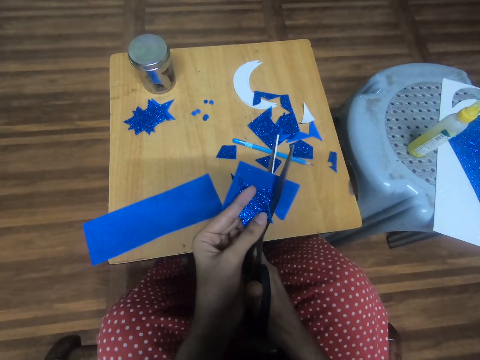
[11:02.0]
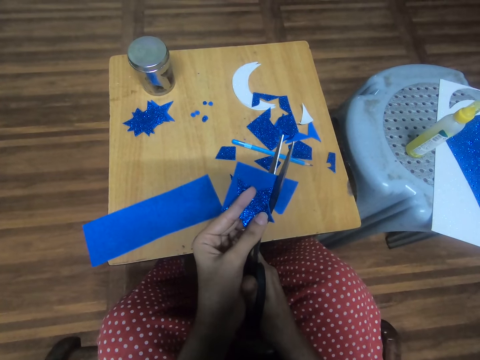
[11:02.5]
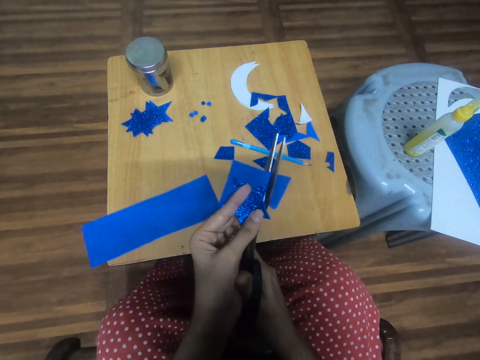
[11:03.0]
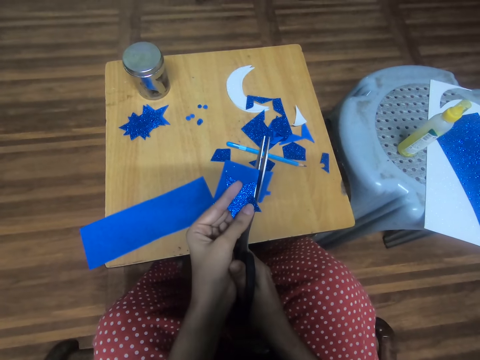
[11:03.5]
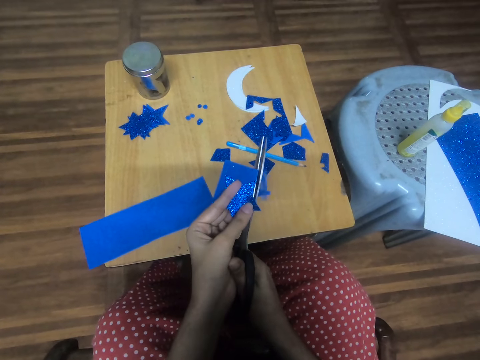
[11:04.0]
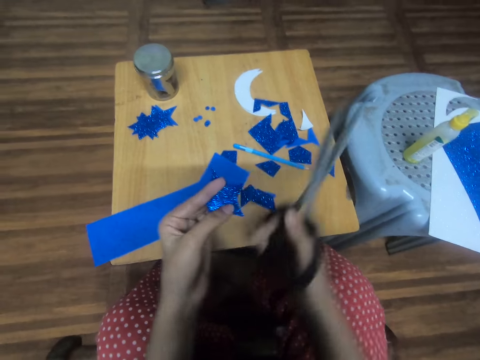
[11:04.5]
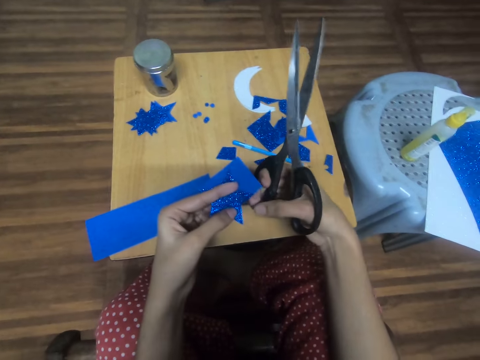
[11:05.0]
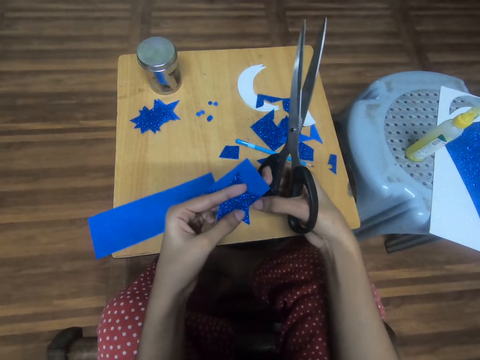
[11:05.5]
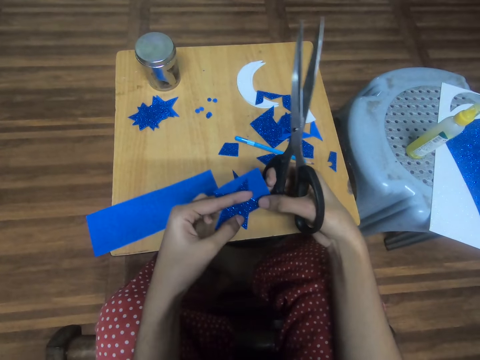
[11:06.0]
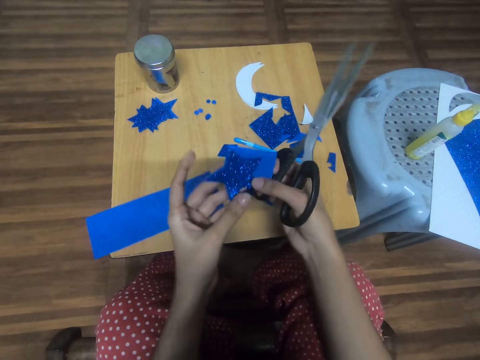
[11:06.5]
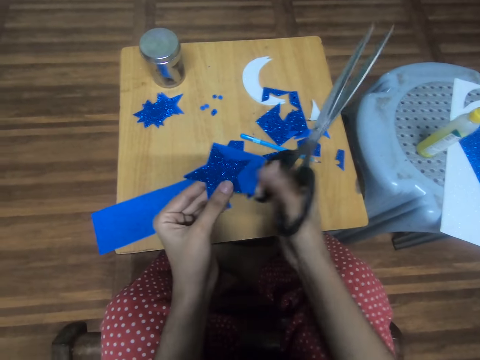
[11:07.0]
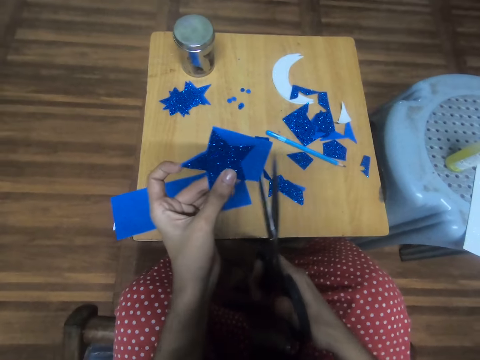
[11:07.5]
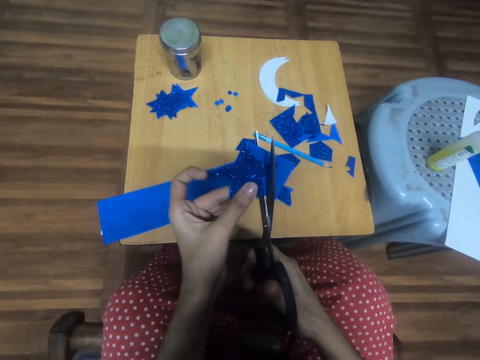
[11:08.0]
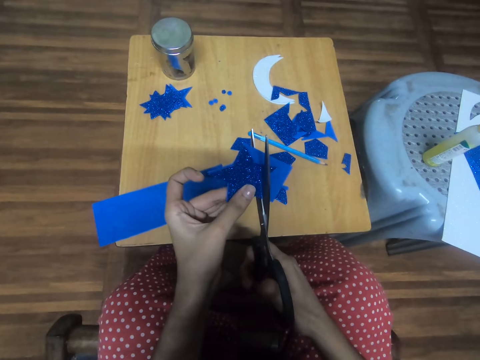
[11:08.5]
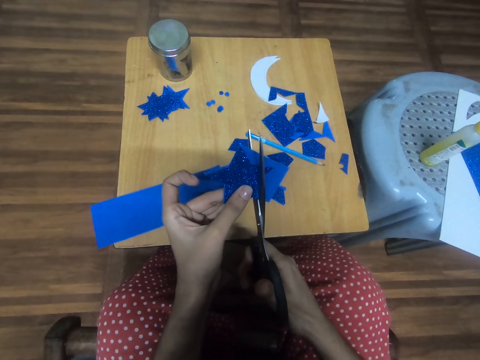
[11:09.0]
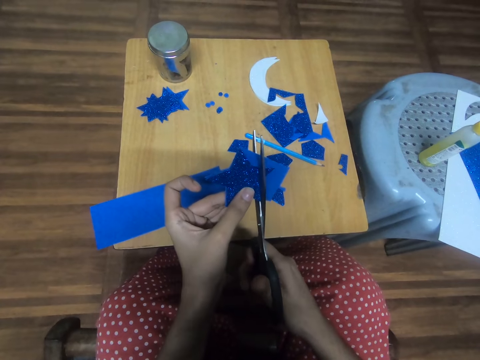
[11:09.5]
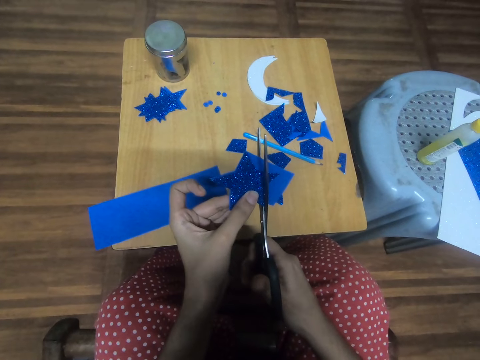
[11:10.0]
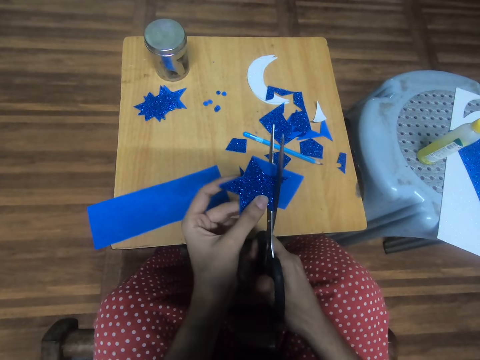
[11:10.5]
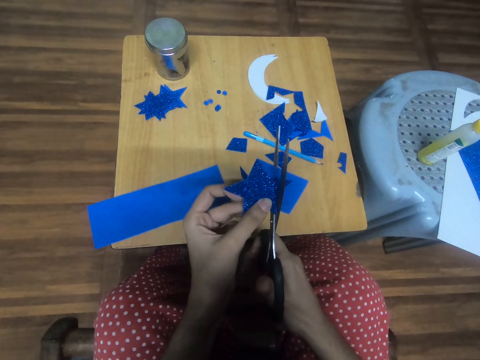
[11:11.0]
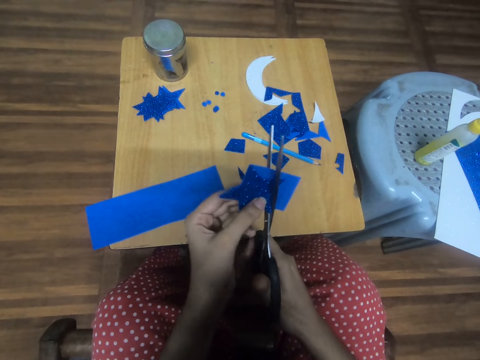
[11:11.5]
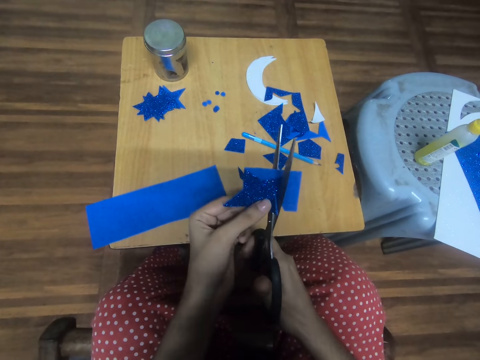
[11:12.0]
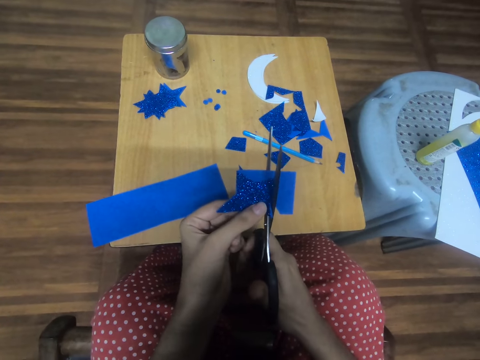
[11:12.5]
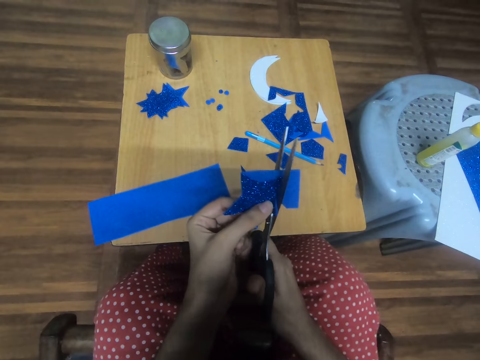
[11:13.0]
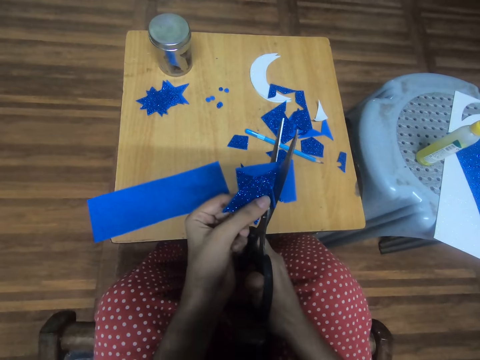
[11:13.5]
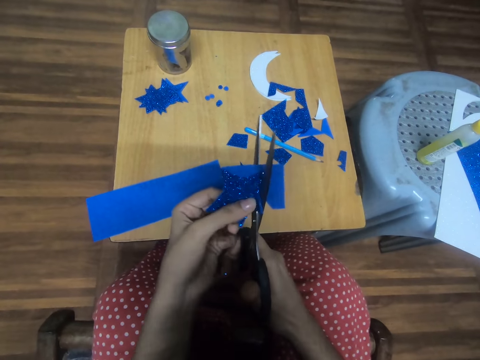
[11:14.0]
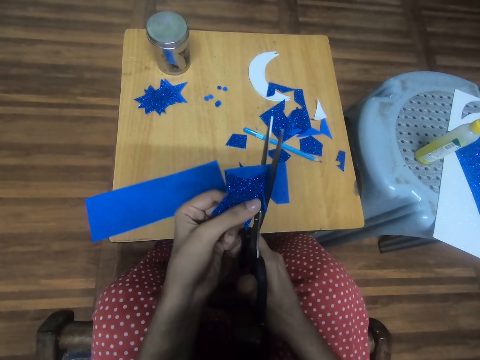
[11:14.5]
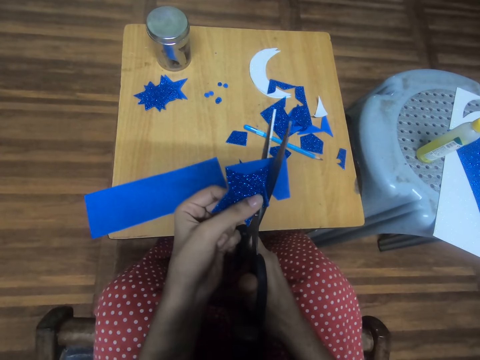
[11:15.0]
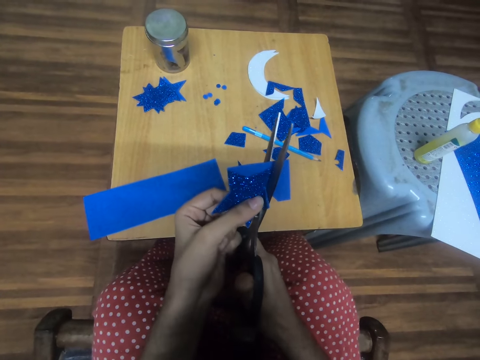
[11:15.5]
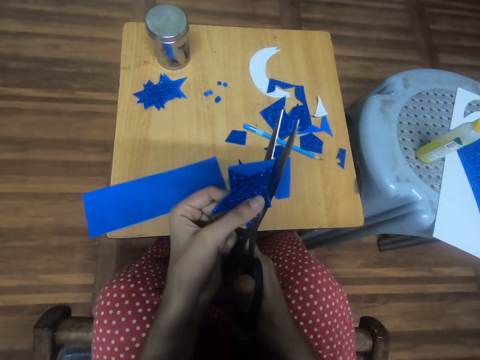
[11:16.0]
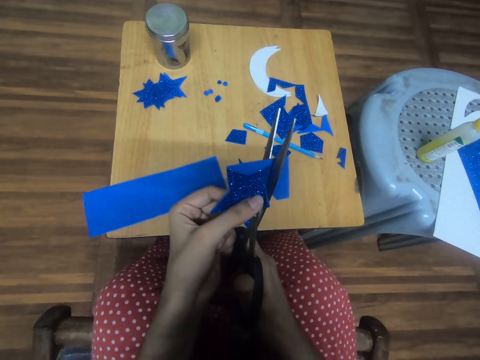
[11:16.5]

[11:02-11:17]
The camera wearer turns the star-cutout with the card stock. They trace out the star-cutout from the card stock.

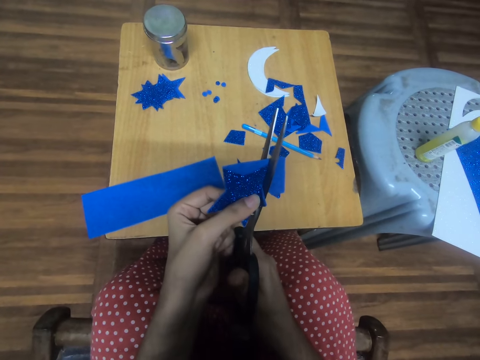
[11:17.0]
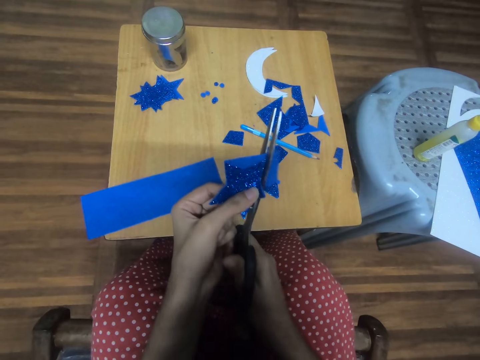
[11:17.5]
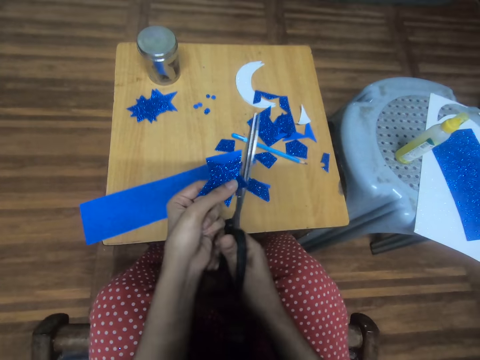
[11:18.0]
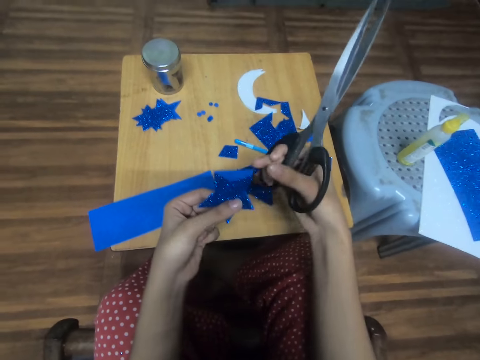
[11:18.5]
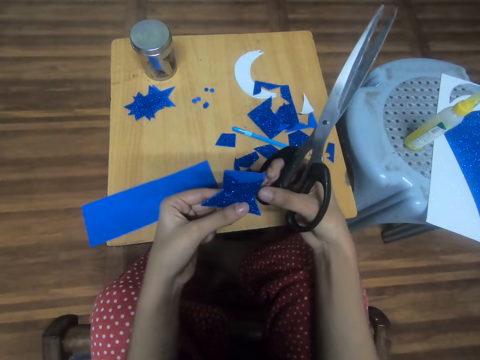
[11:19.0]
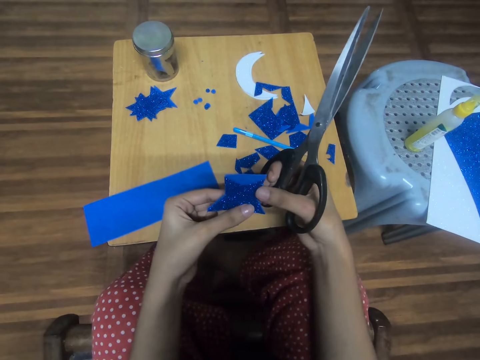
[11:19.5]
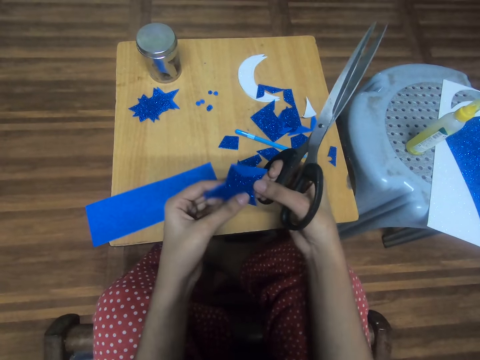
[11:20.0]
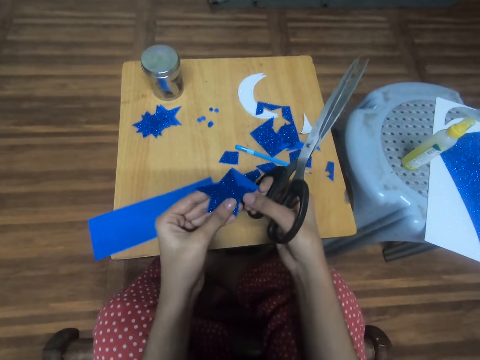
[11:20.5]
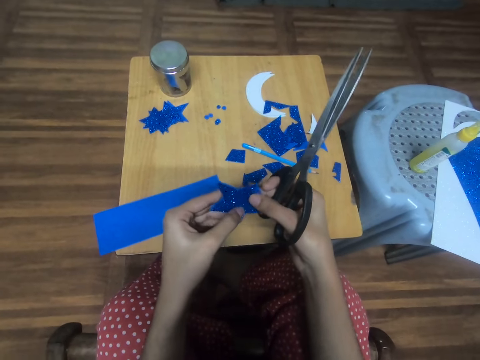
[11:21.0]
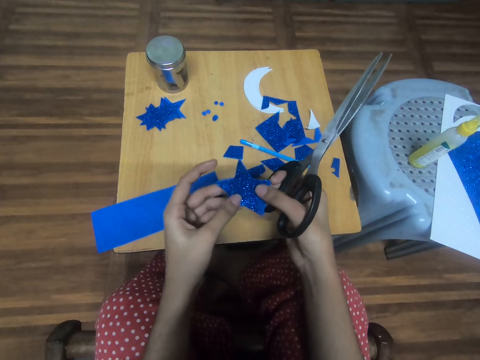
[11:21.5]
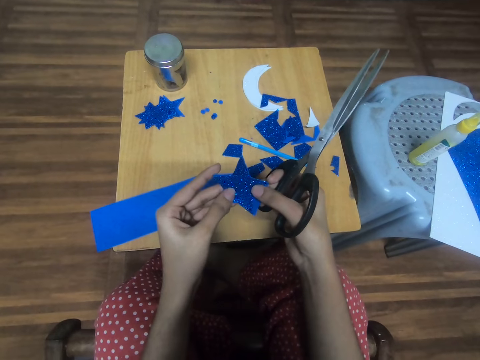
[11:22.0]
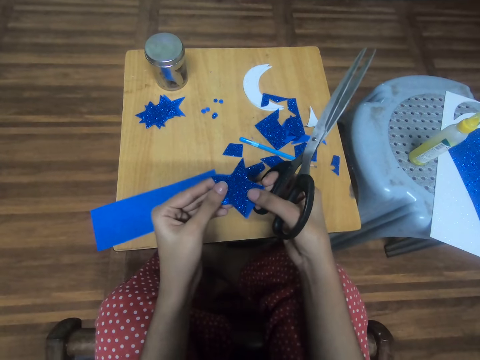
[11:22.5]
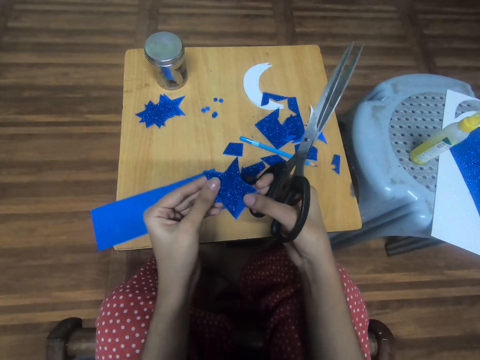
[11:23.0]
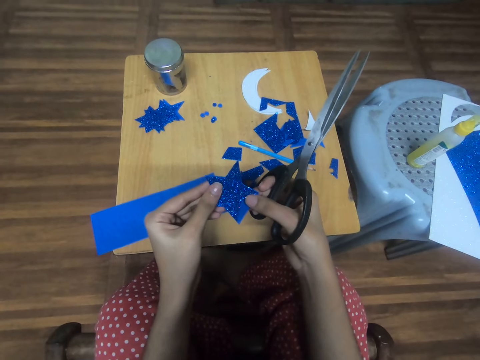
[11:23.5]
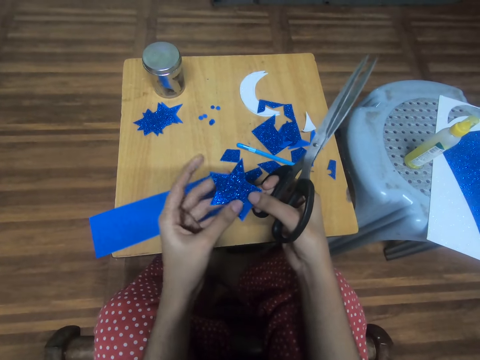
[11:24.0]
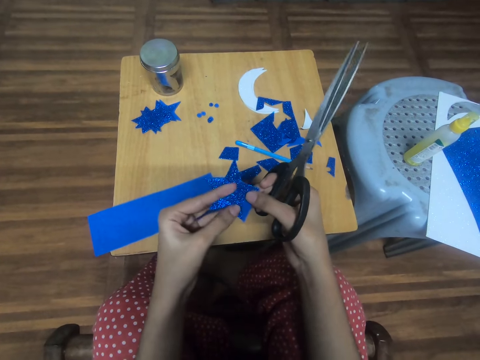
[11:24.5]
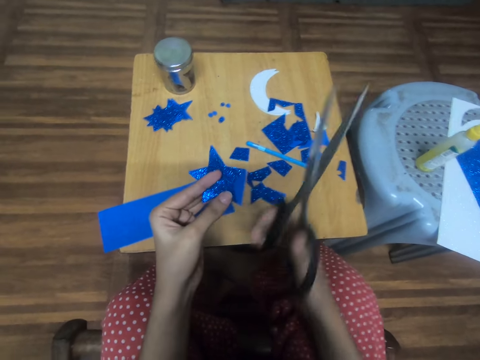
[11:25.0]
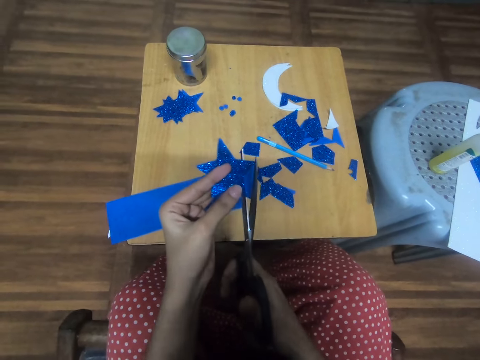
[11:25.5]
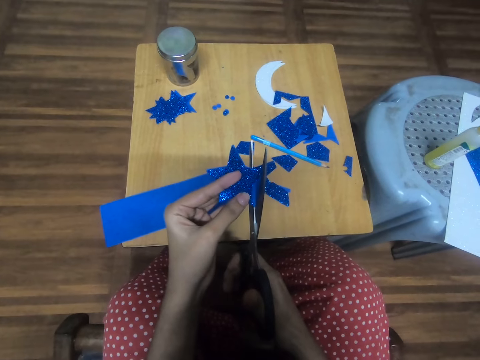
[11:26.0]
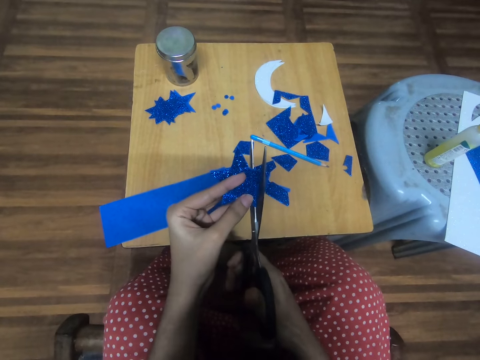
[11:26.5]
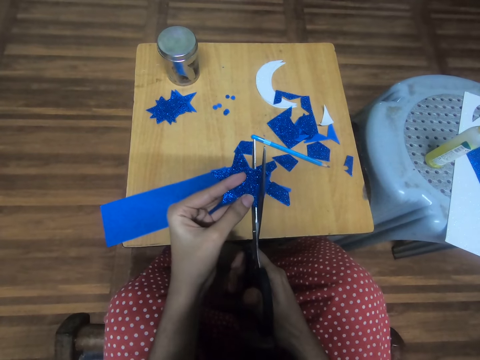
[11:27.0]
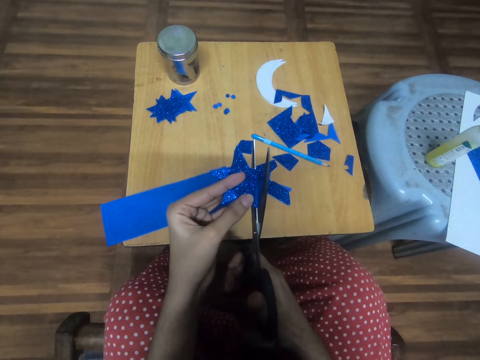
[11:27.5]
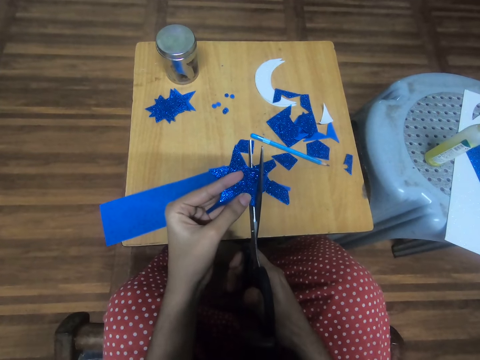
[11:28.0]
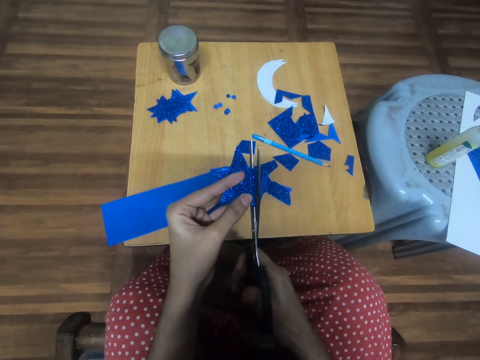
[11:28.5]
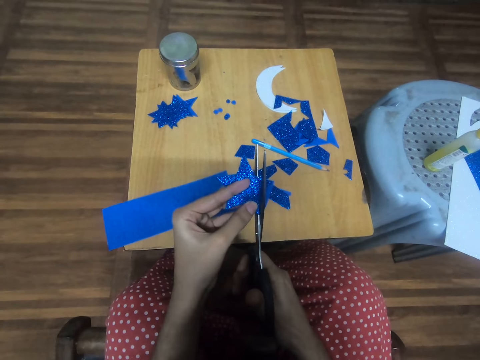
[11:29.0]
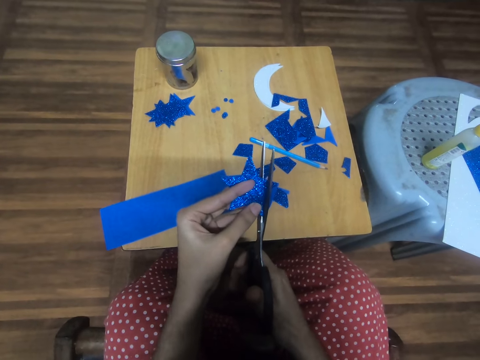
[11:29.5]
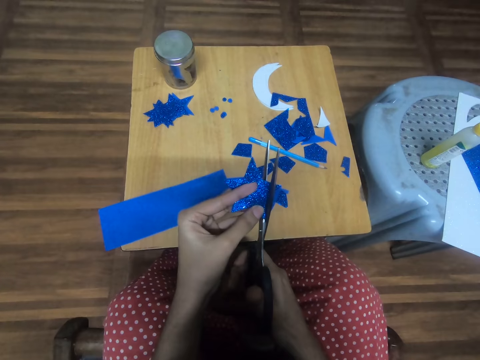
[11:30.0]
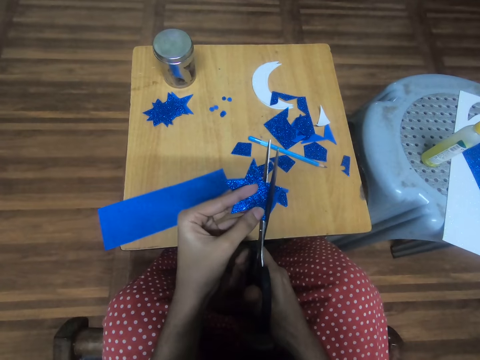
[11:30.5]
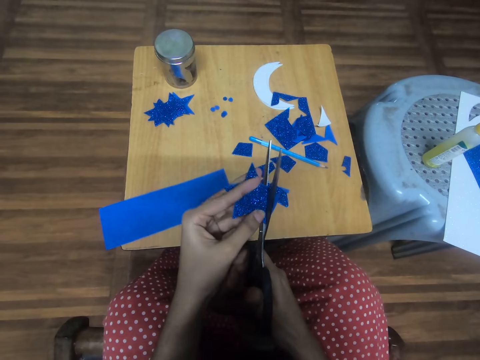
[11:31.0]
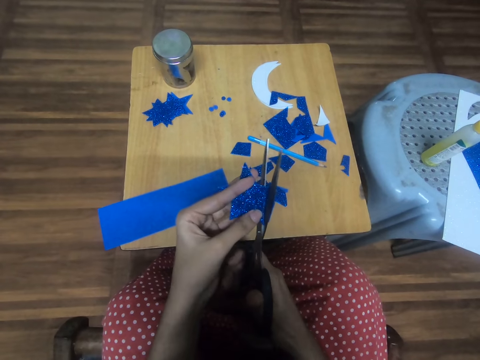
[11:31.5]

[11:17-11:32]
The camera wearer turns the star-cutout with the card stock. They look at the manila paper. They cut the manila paper with the scissors. They trace out the star-cutout from the card stock.
